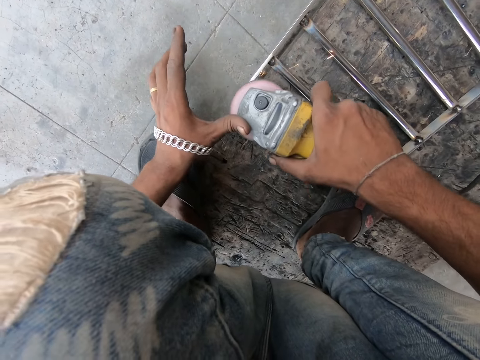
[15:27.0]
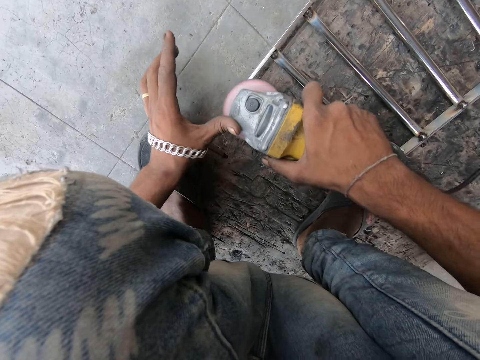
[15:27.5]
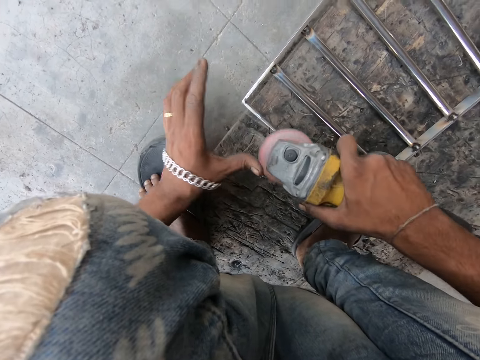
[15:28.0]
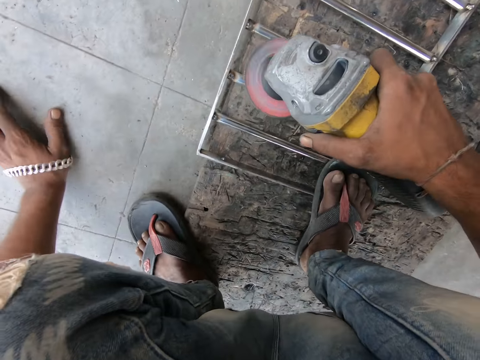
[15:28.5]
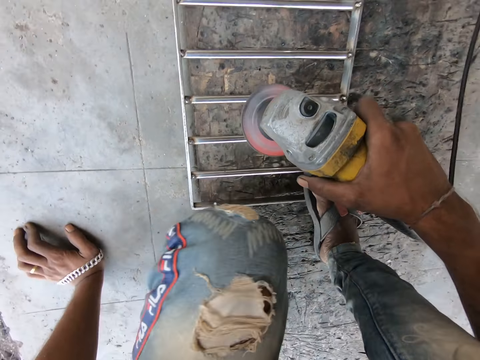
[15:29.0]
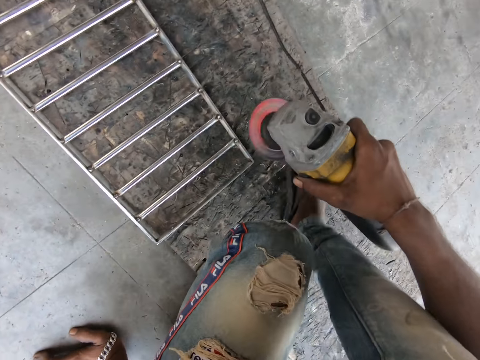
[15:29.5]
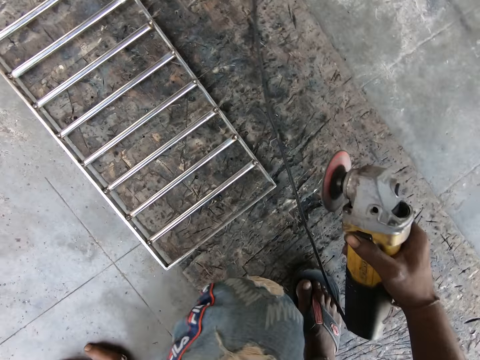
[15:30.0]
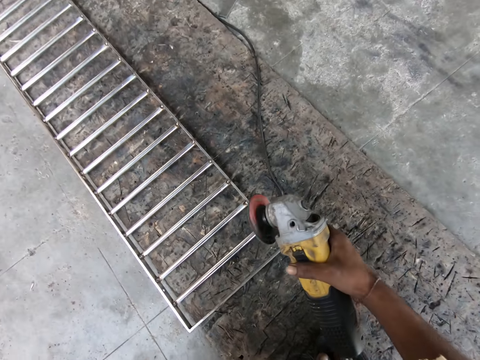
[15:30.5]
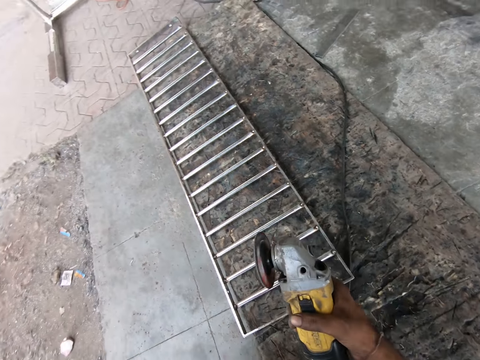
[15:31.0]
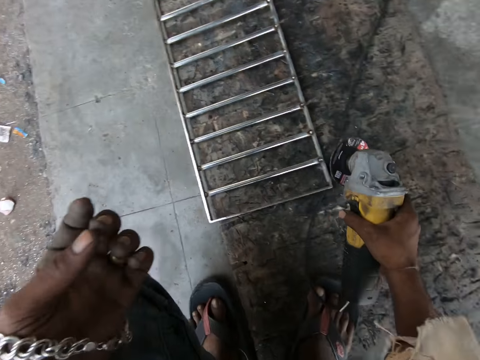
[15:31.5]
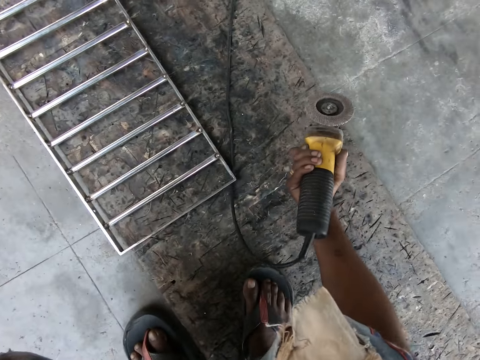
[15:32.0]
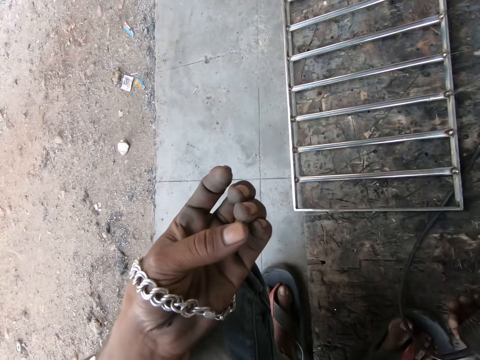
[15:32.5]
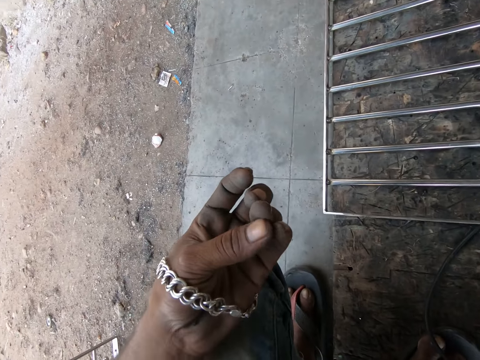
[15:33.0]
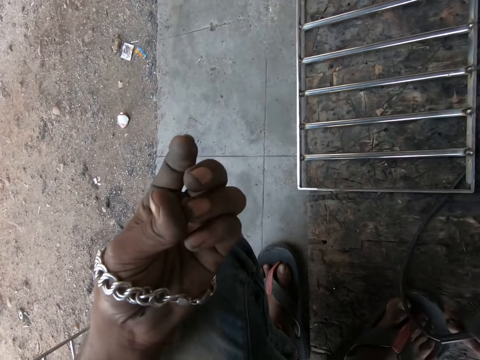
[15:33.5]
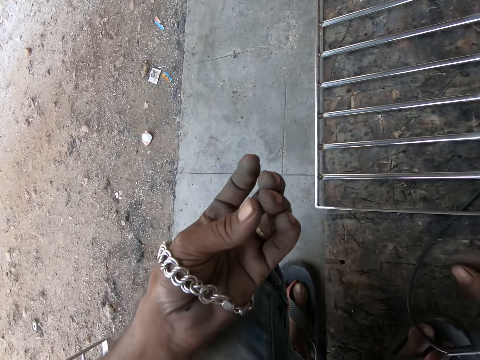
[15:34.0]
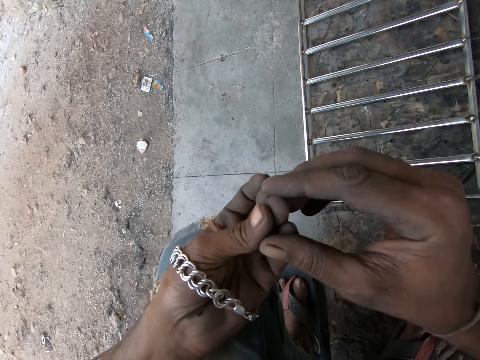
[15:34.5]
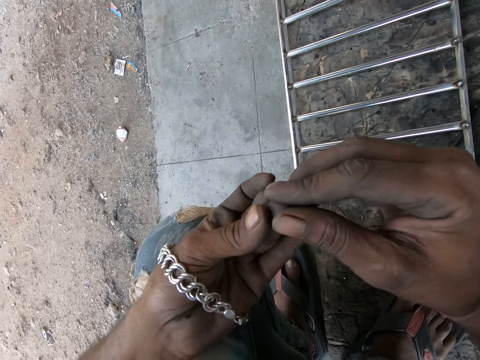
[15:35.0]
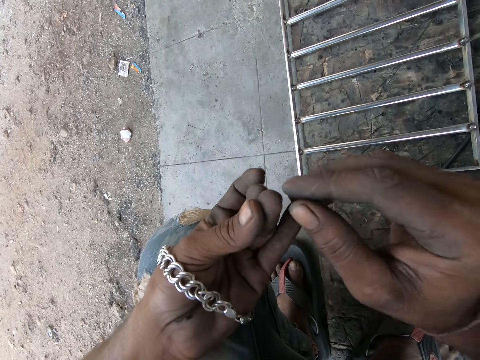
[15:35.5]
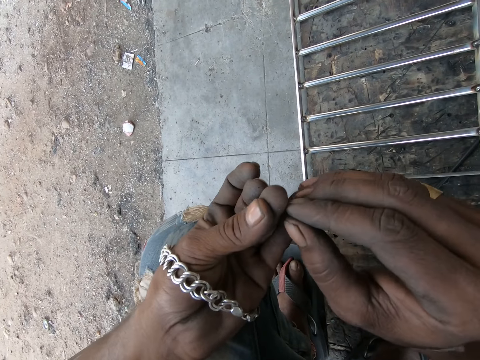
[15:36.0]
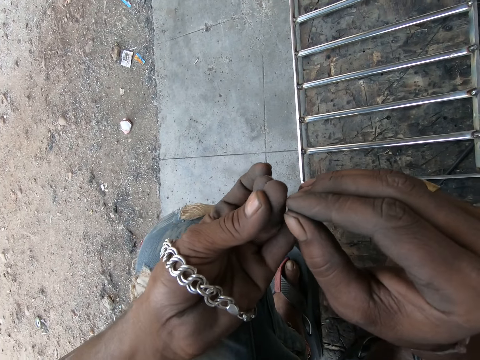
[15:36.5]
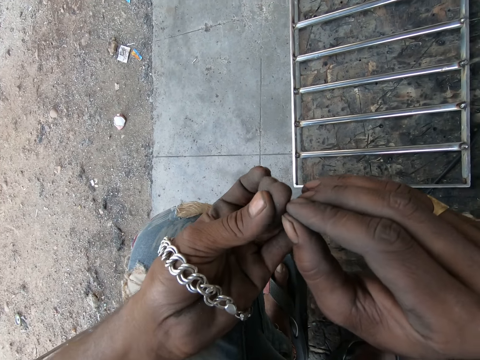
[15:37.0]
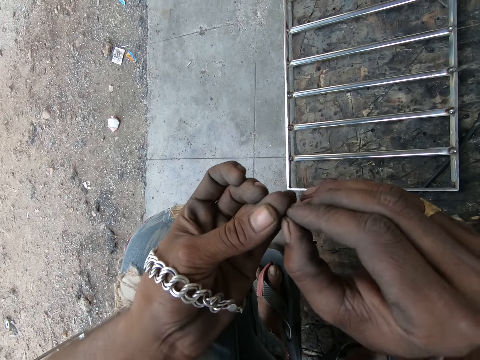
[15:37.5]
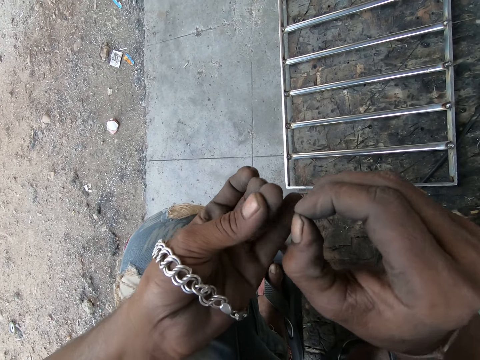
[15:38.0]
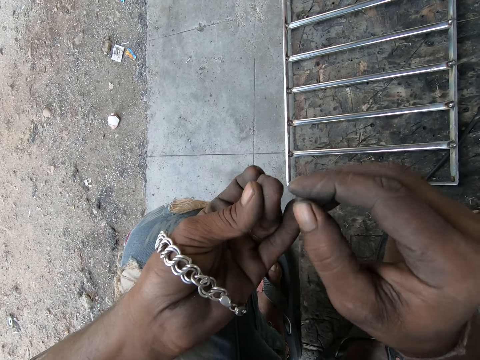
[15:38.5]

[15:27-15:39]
The camera wearer adjusts his posture. He lifts the grinder from the frame and steps backwards. He stares at his left hand fingers. He places the grinder on the floor. He rubs his left hand fingers. He removes iron filings from his left fingers with his right hand.

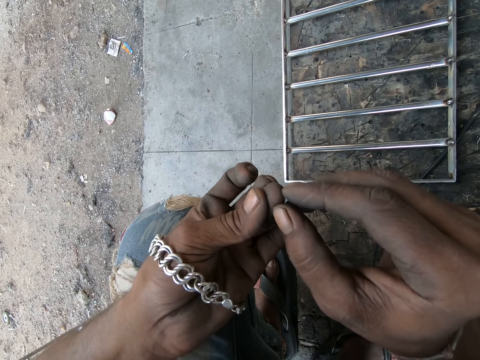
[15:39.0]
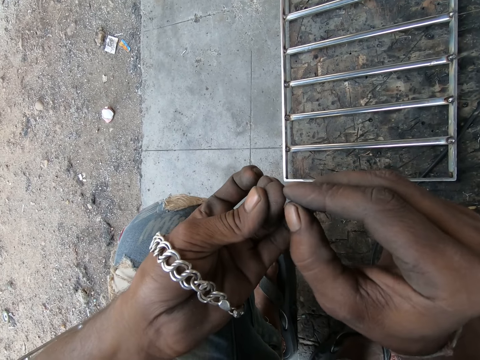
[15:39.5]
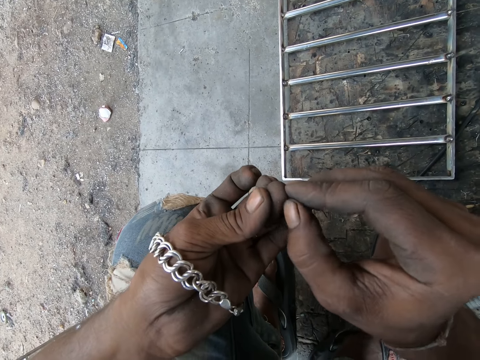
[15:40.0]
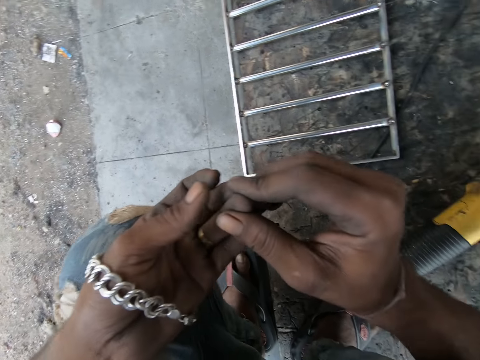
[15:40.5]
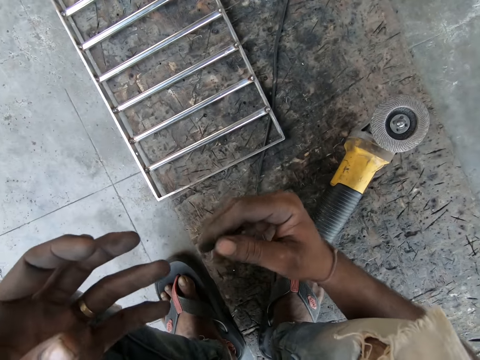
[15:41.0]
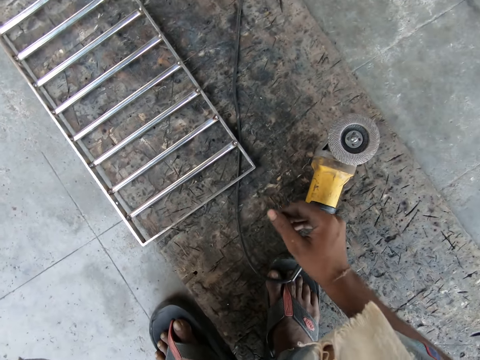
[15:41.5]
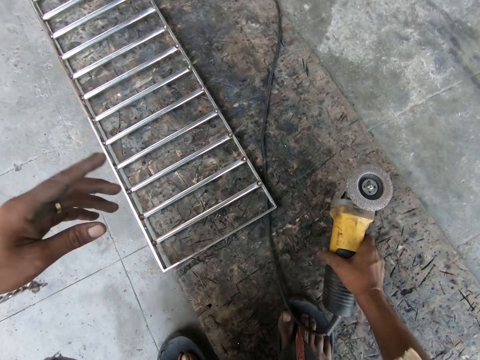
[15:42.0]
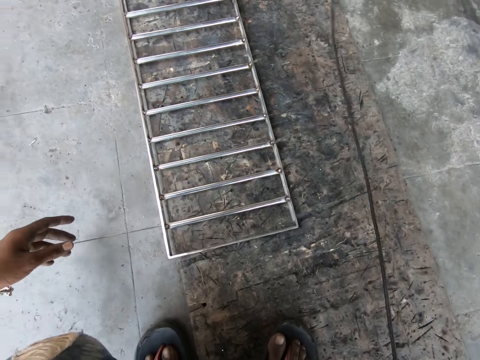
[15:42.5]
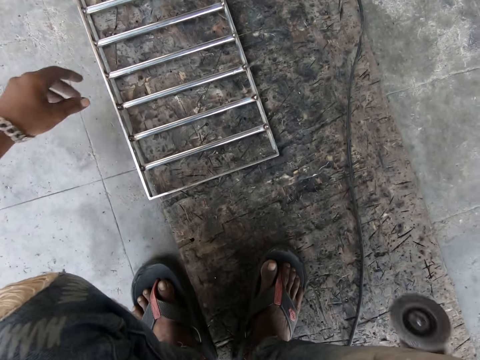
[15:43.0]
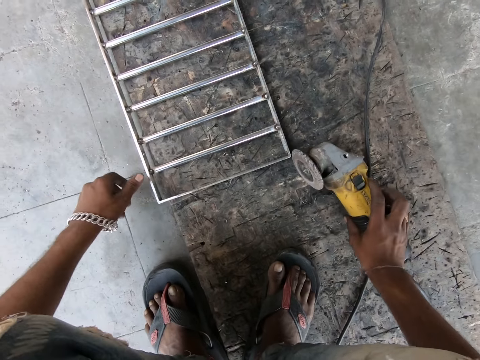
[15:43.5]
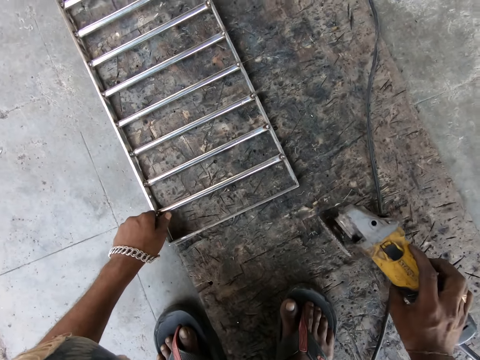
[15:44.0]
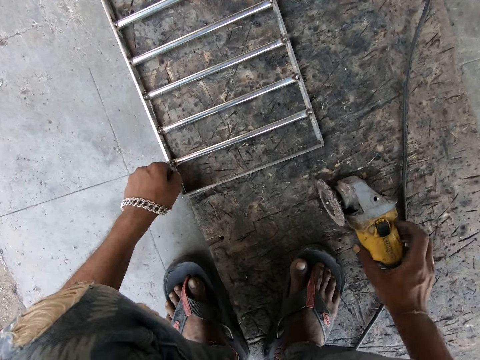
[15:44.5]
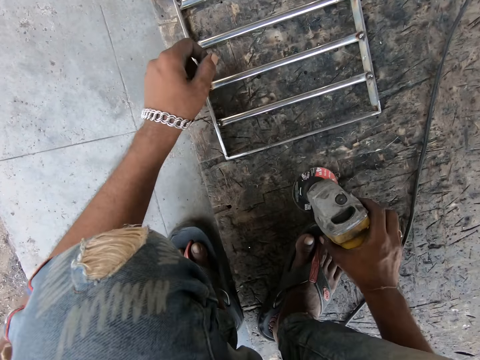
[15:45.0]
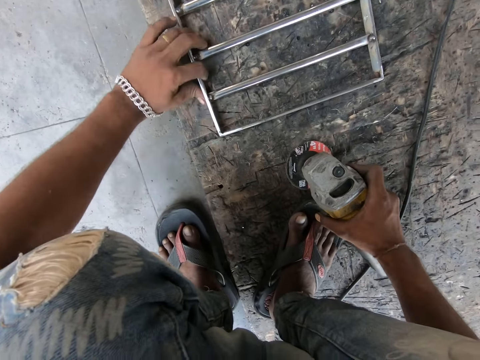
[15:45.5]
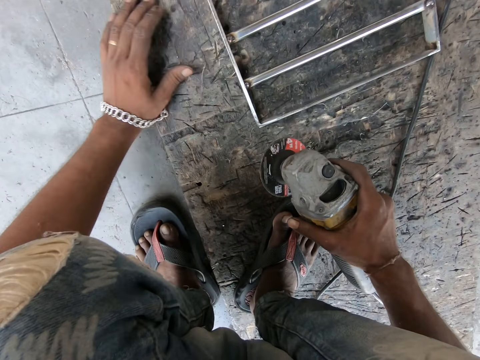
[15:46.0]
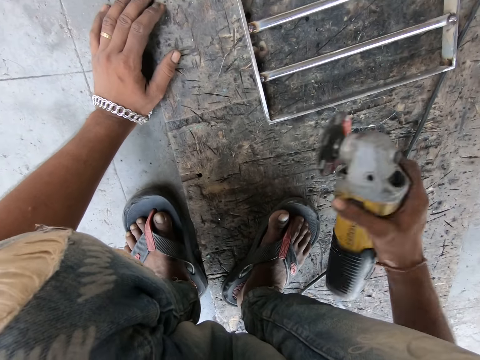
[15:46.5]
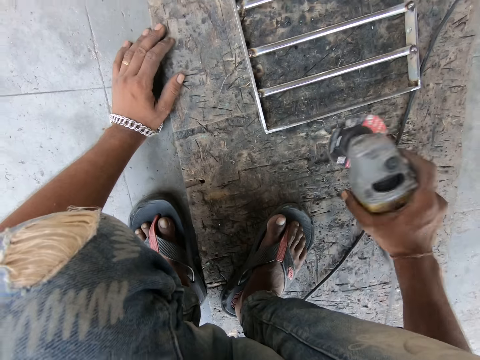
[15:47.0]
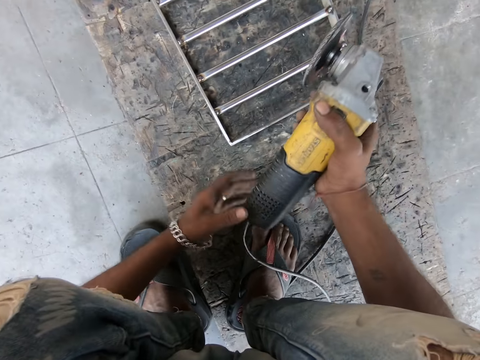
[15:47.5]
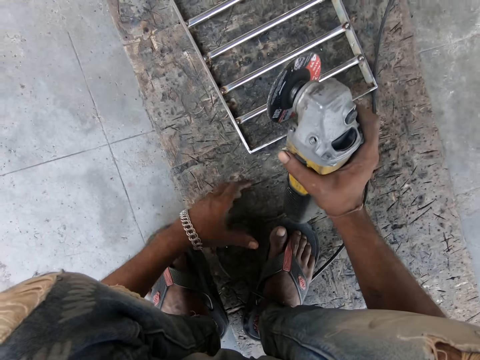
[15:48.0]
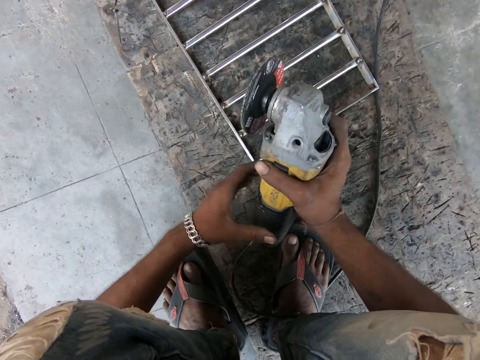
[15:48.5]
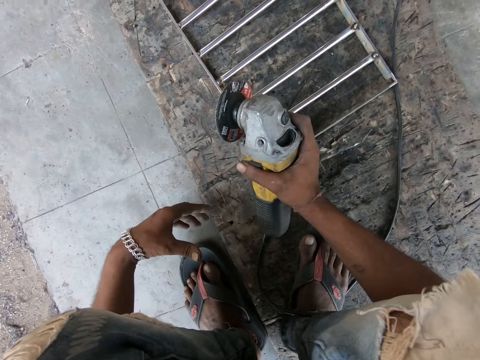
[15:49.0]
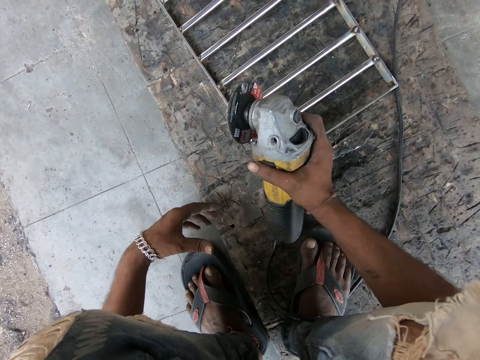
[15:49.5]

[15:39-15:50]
The camera wearer picks up the angle grinder. They position the metal frame on the board on the floor. They hold the grinder on the board. They lift the grinder and shake the grinder. They stretch the grinder's cable. They hit the back of the grinder on the board and shake the angle grinder.
